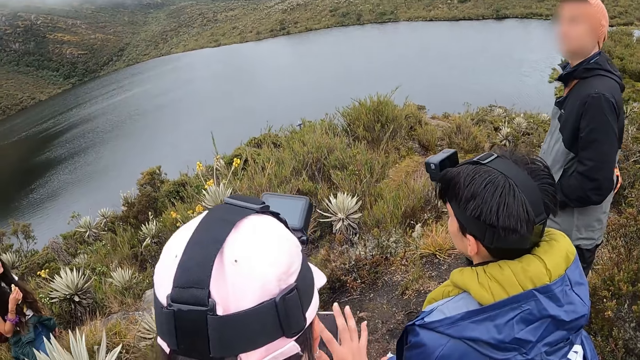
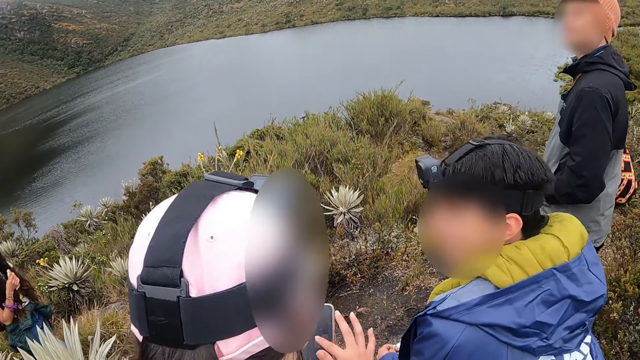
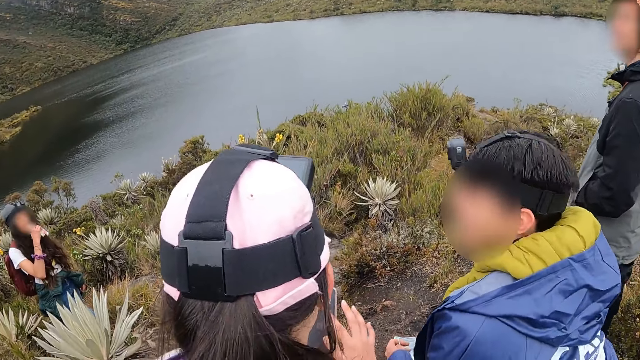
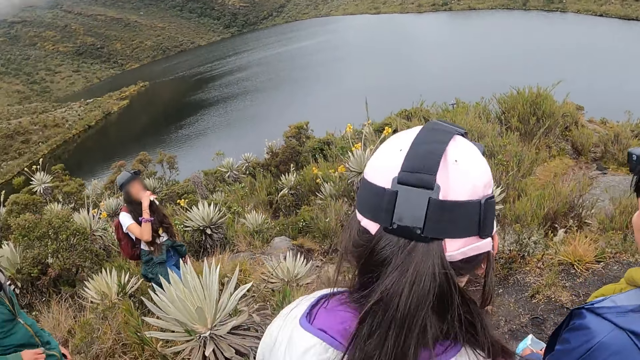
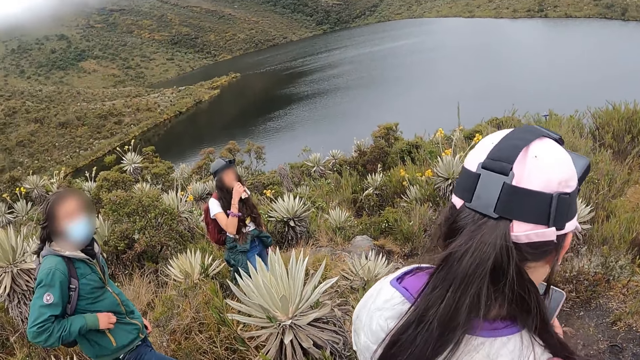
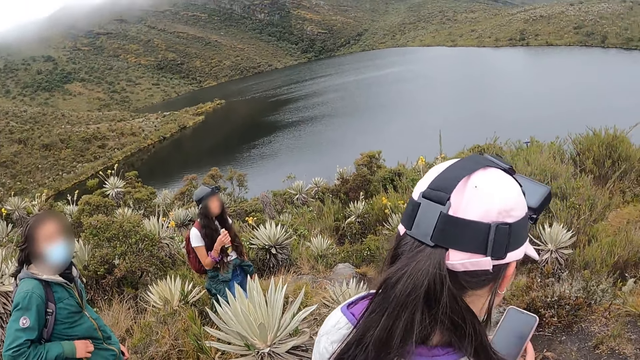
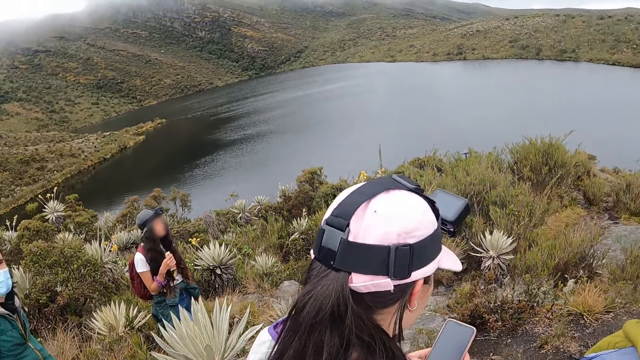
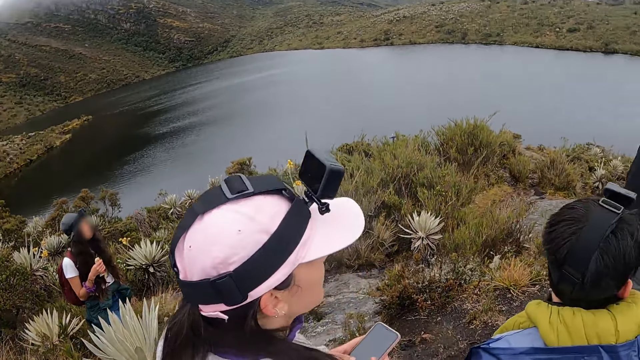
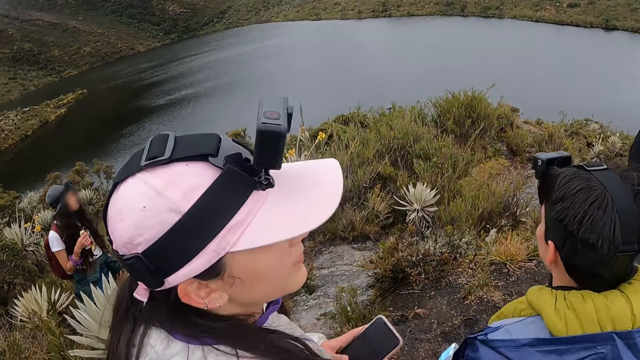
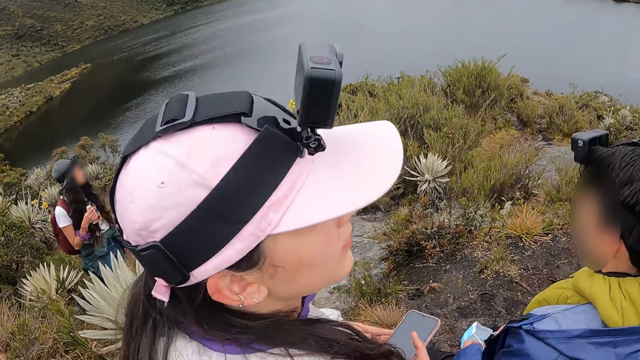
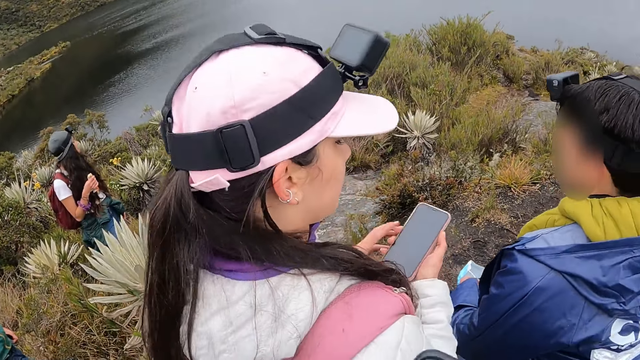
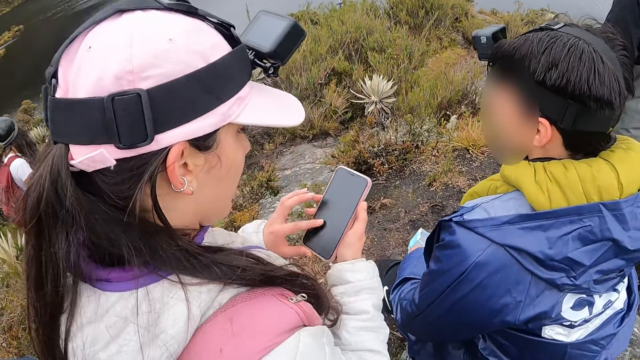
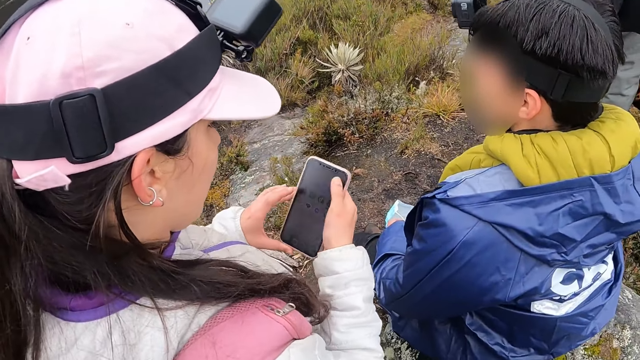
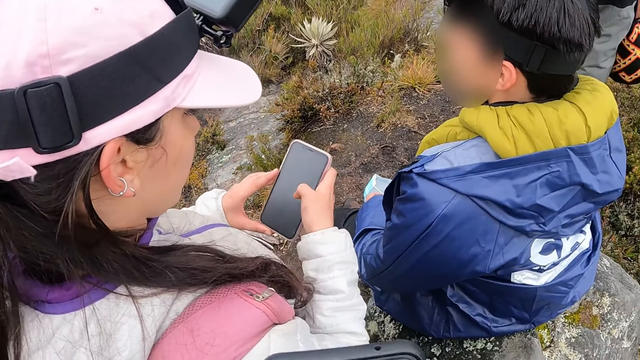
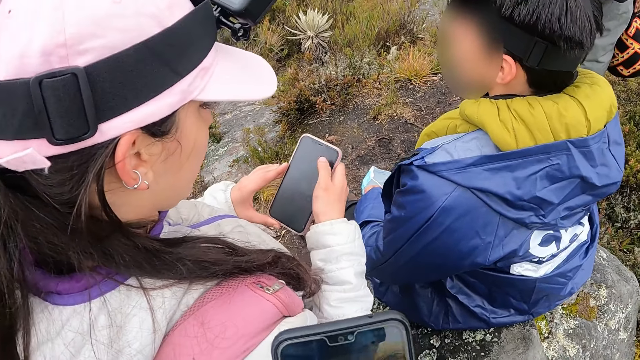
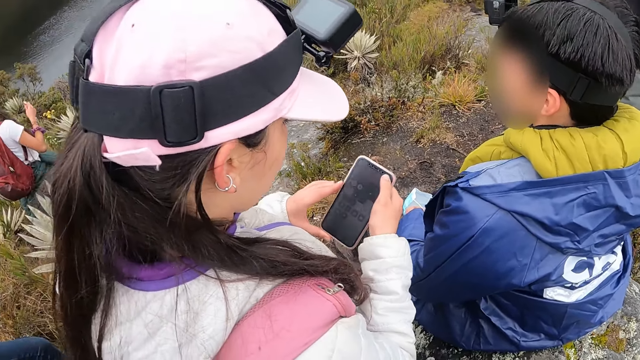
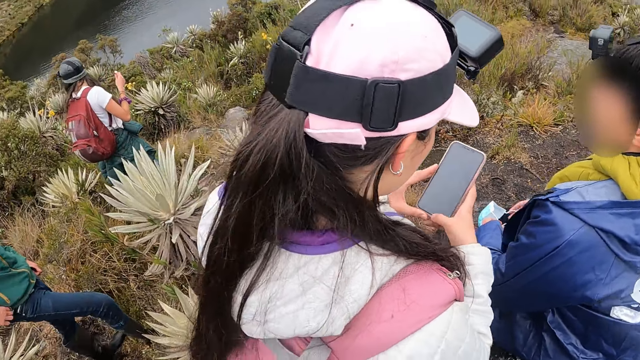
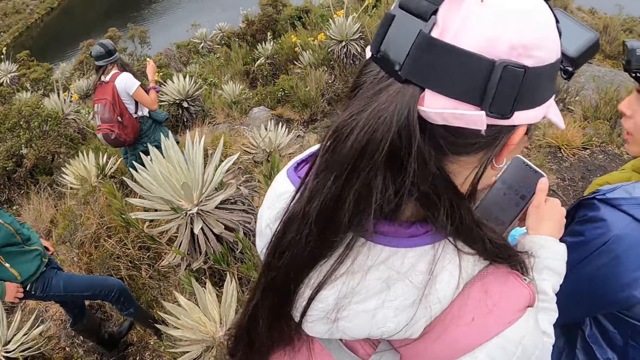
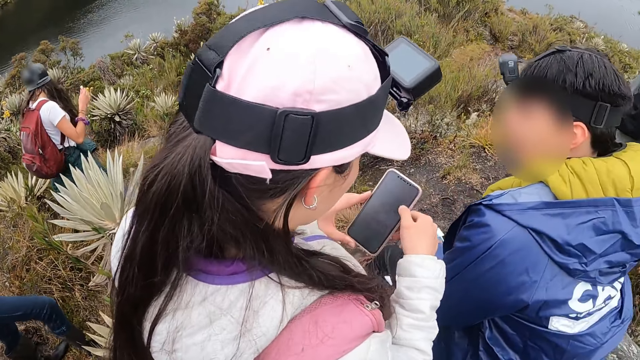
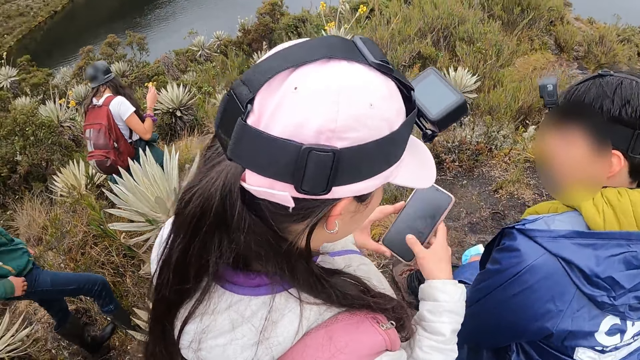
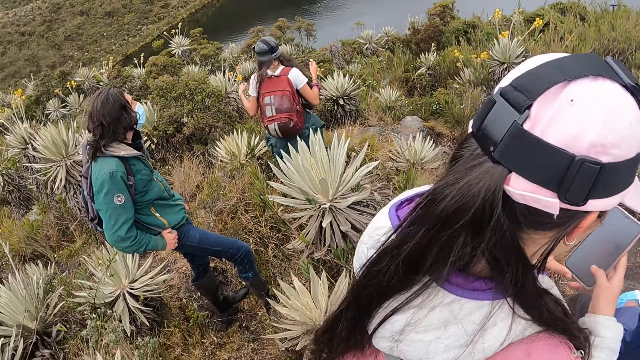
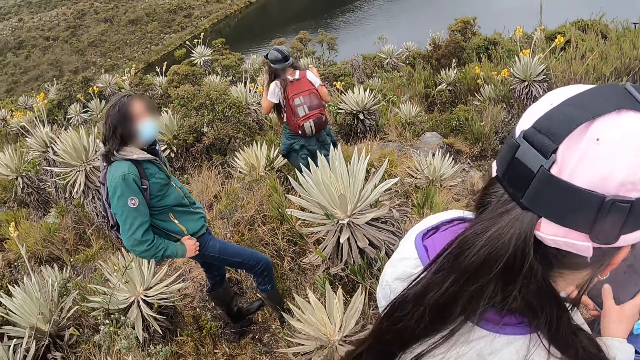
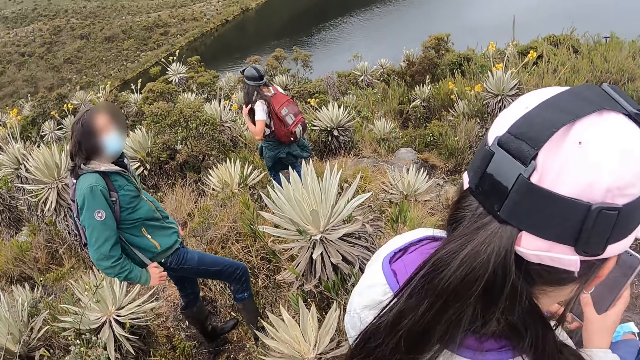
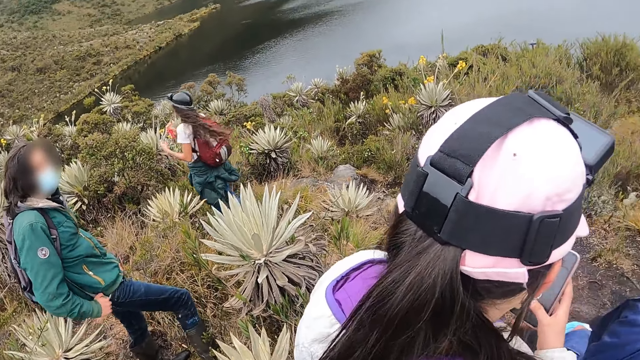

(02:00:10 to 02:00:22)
A woman drinks from a juice box with her right hand. The woman operates a phone. The camera wearer looks around.

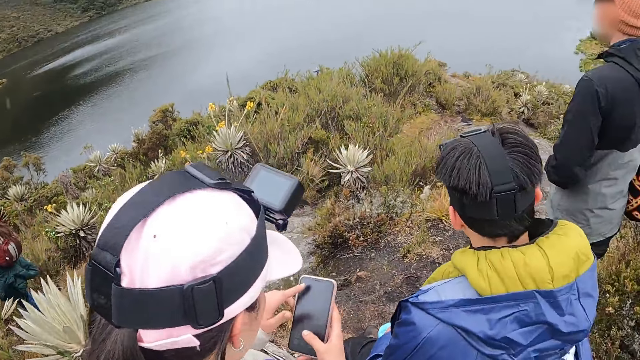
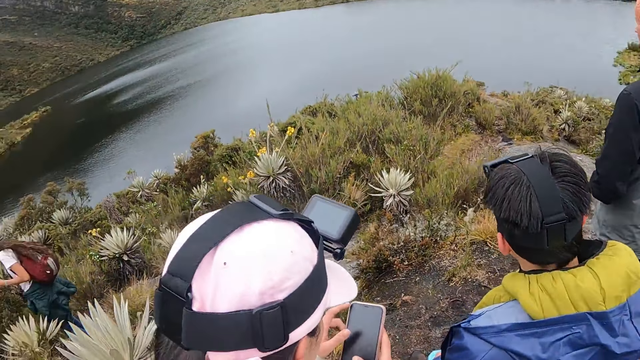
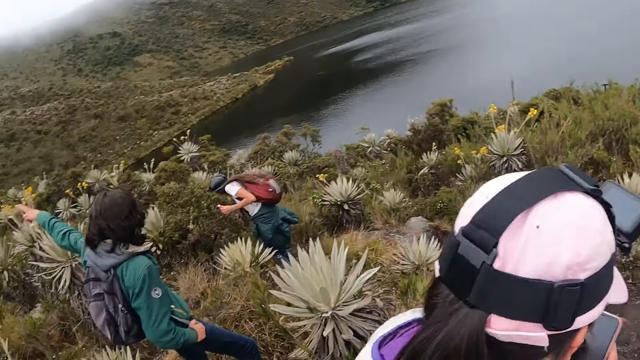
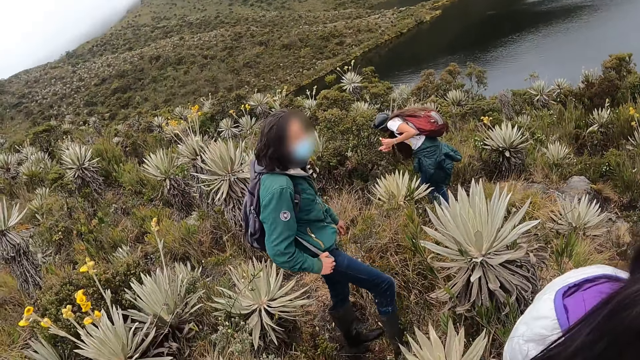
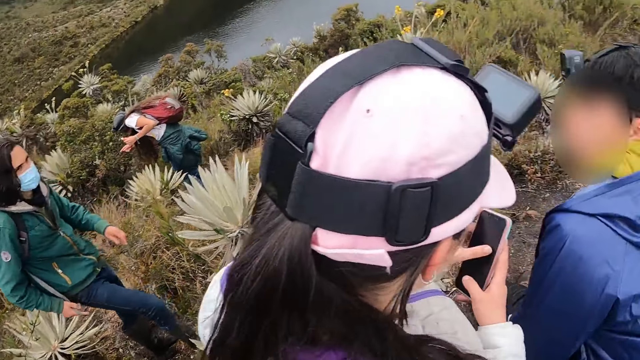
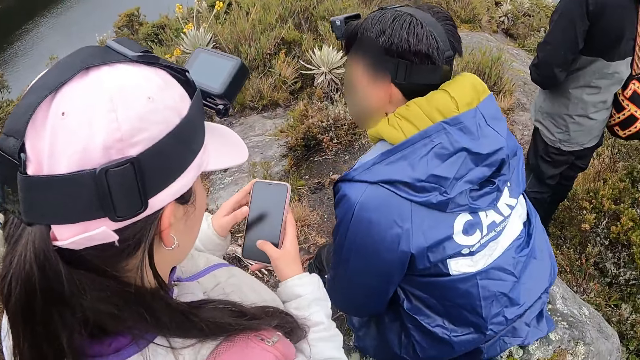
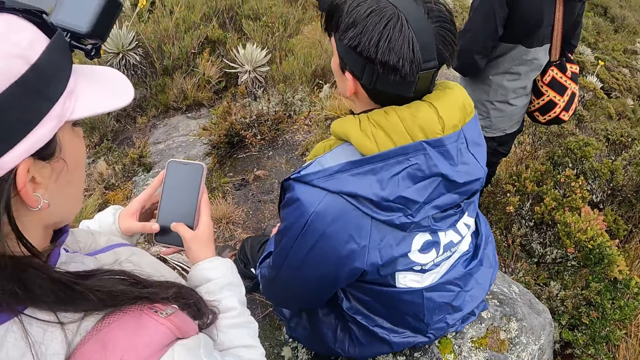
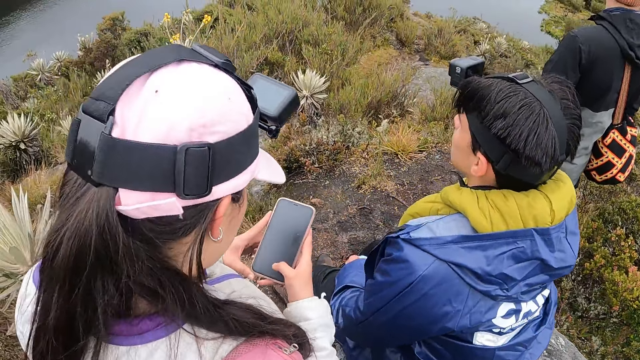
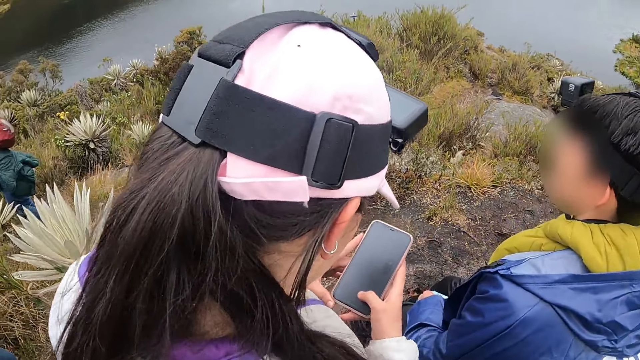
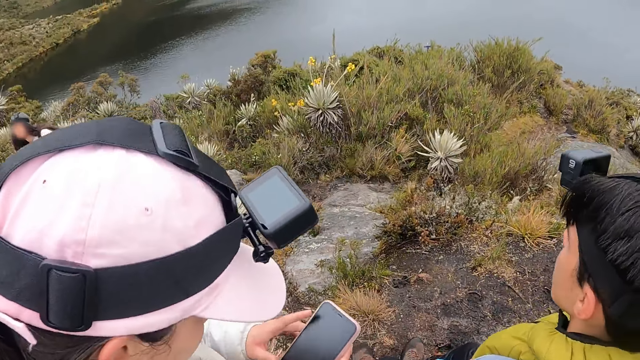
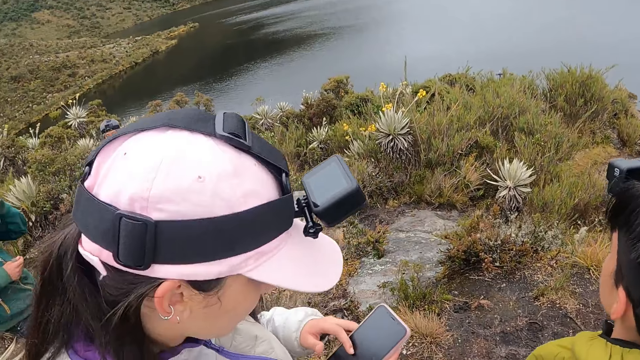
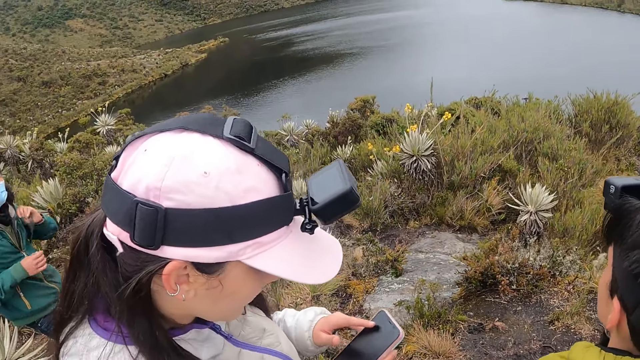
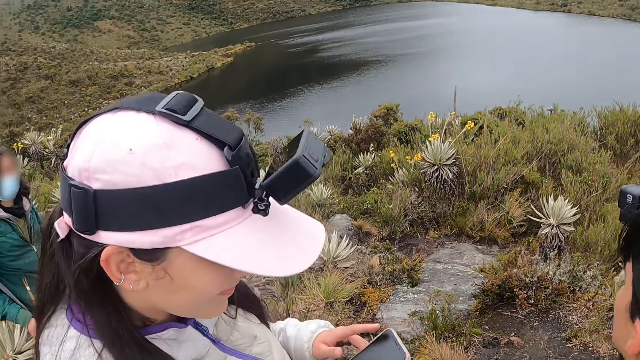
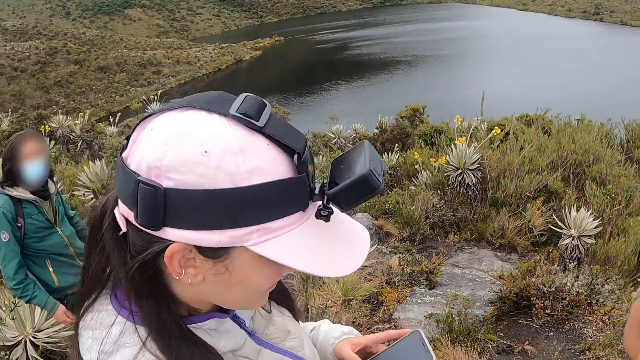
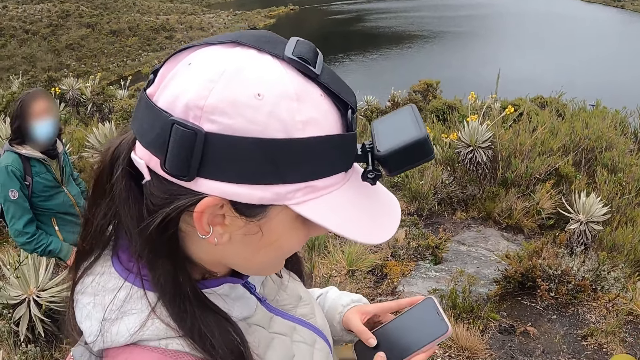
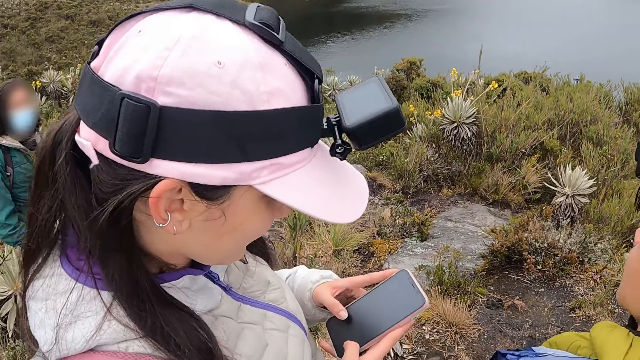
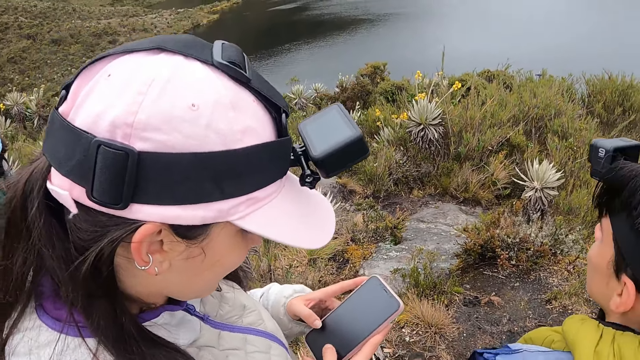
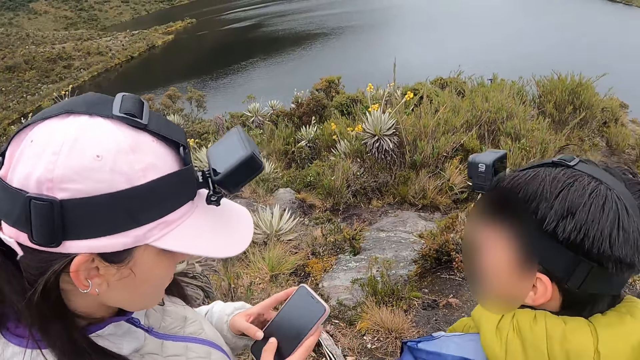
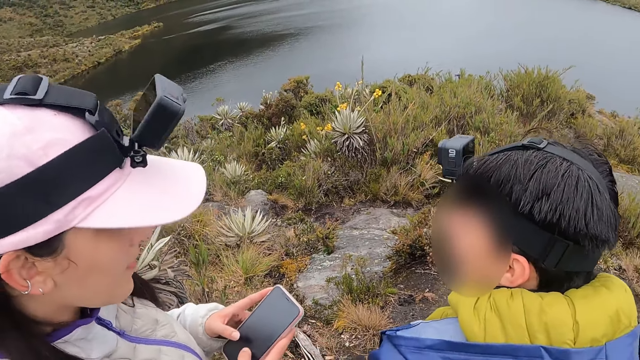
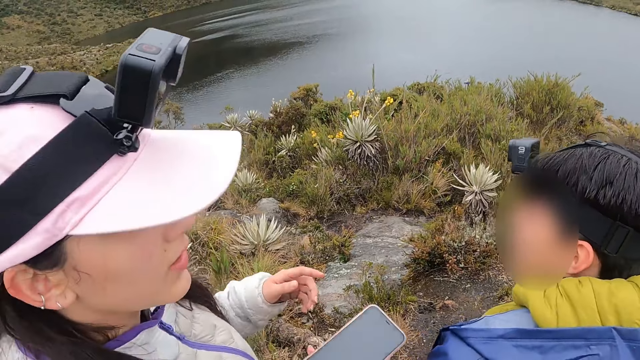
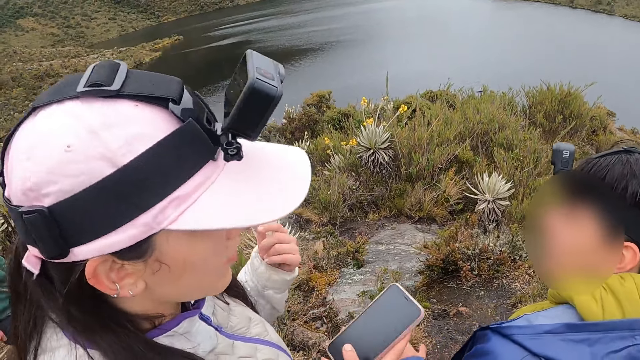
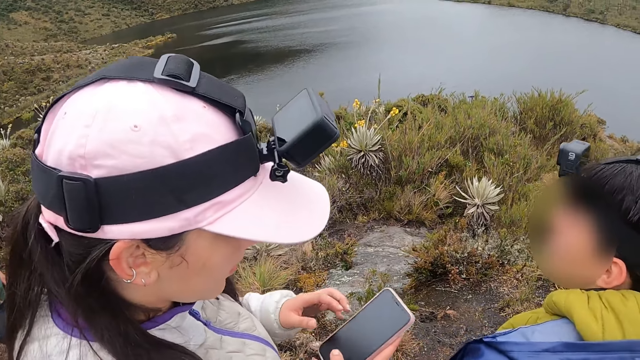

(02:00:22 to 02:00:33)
A man interacts with the camera wearer.
